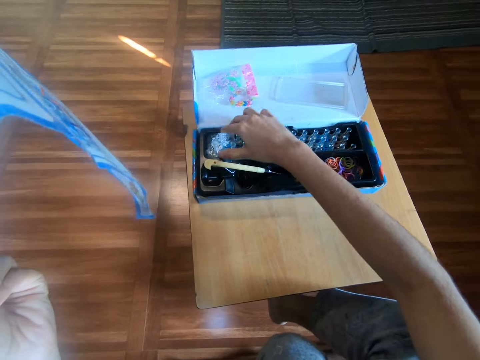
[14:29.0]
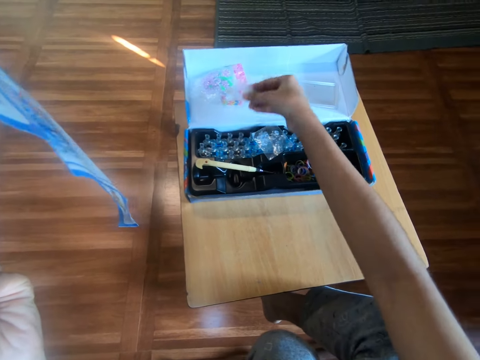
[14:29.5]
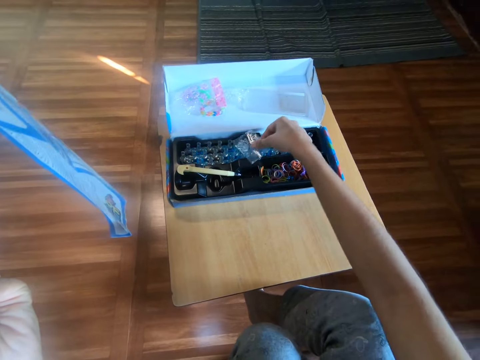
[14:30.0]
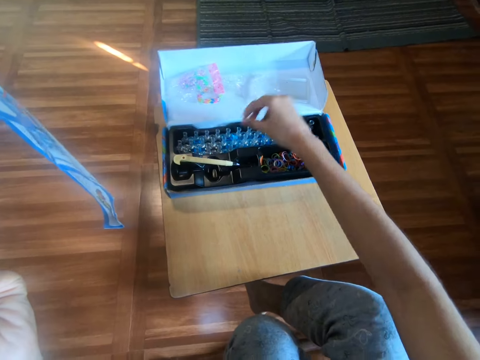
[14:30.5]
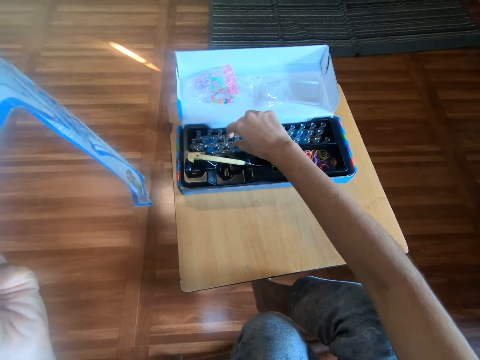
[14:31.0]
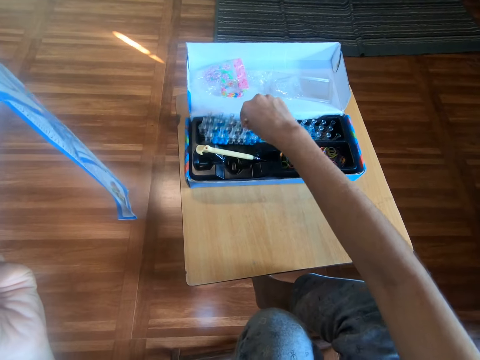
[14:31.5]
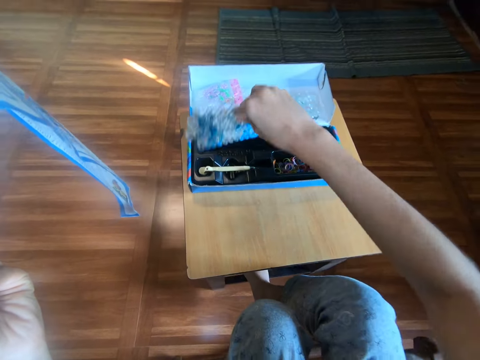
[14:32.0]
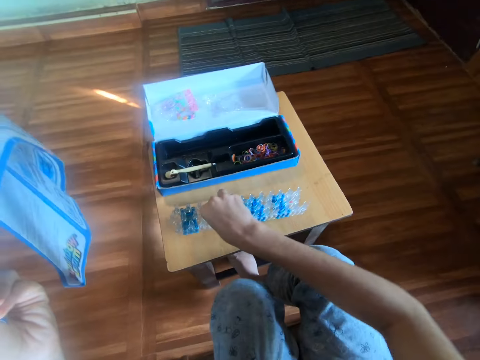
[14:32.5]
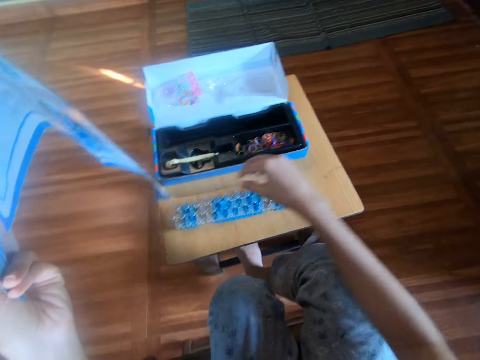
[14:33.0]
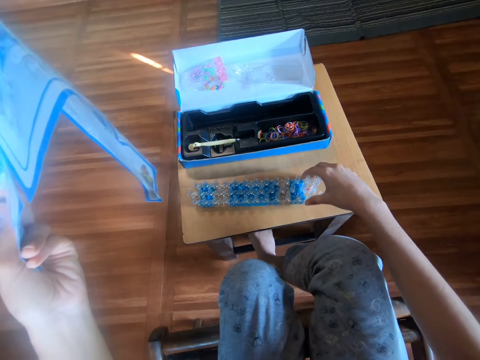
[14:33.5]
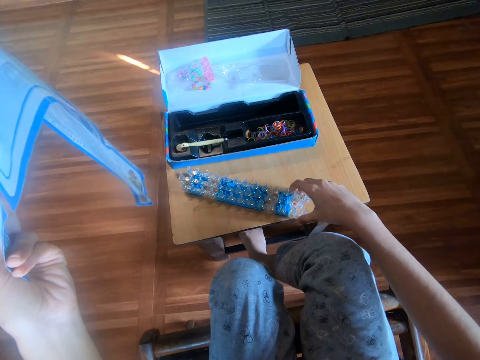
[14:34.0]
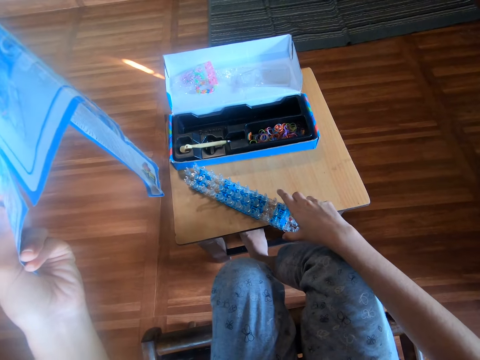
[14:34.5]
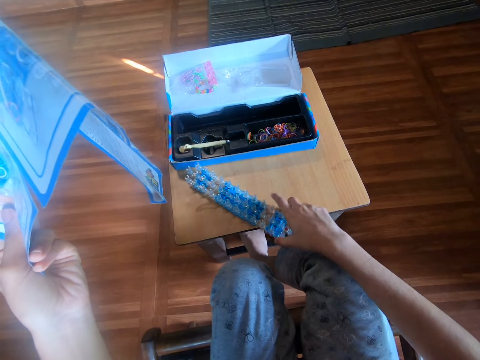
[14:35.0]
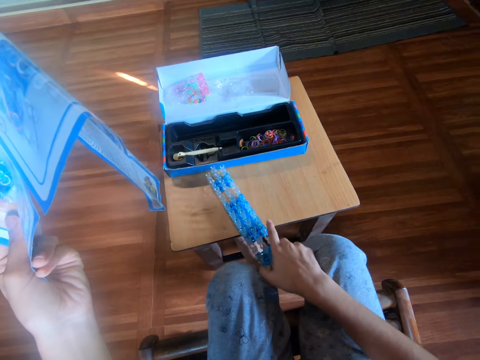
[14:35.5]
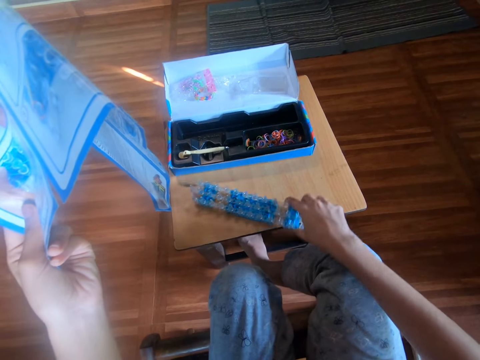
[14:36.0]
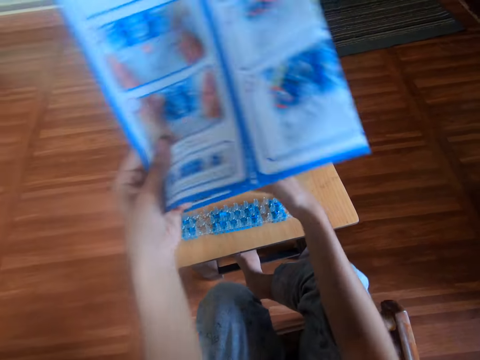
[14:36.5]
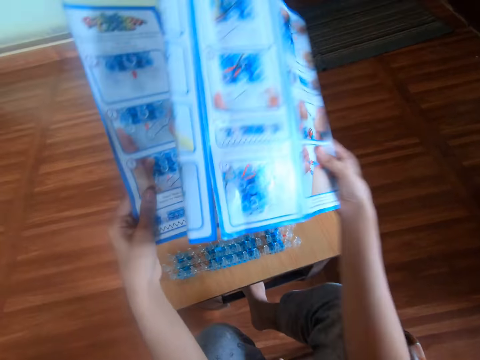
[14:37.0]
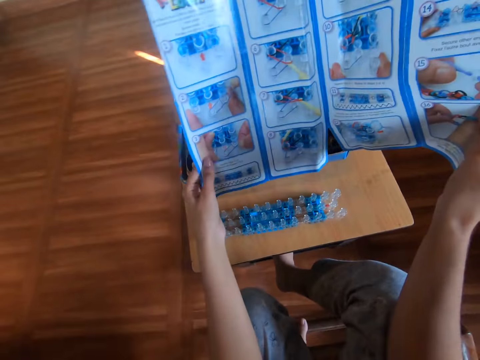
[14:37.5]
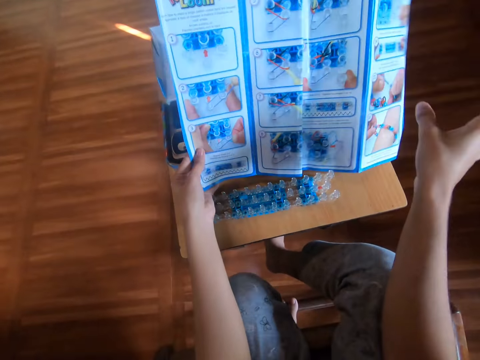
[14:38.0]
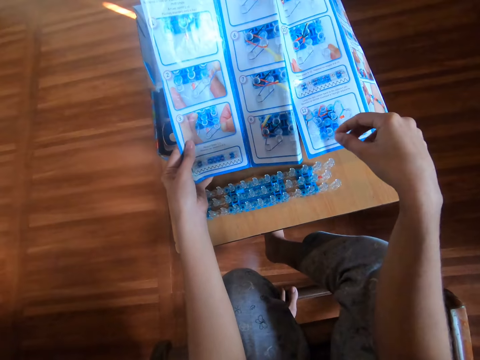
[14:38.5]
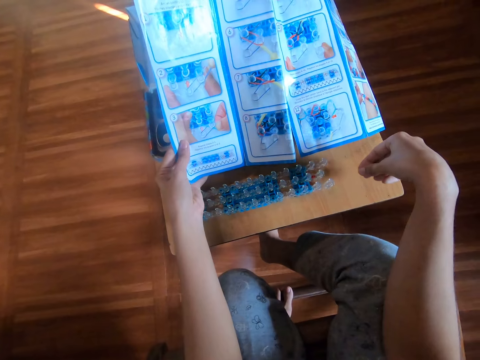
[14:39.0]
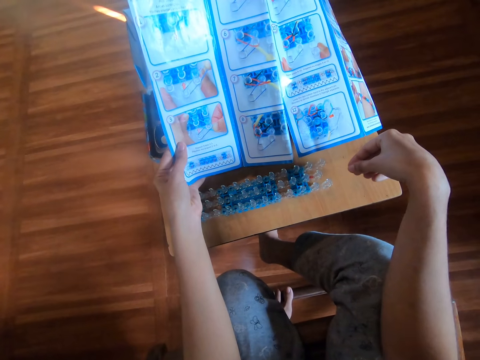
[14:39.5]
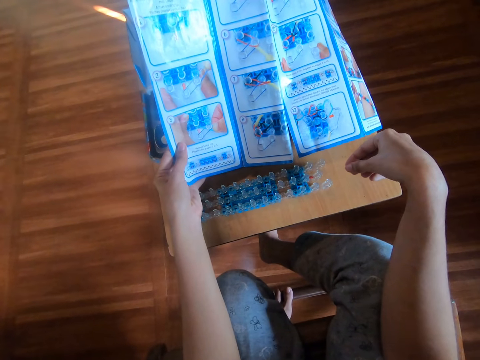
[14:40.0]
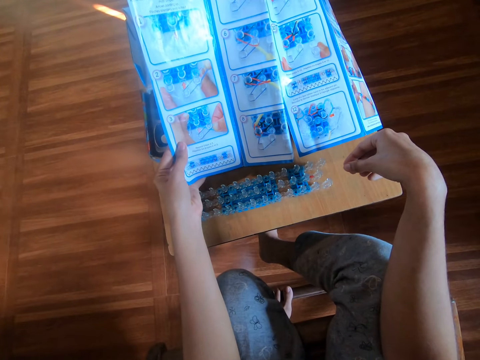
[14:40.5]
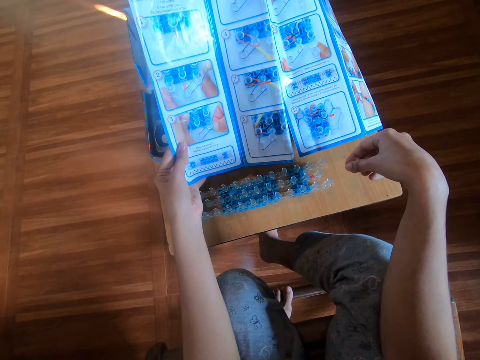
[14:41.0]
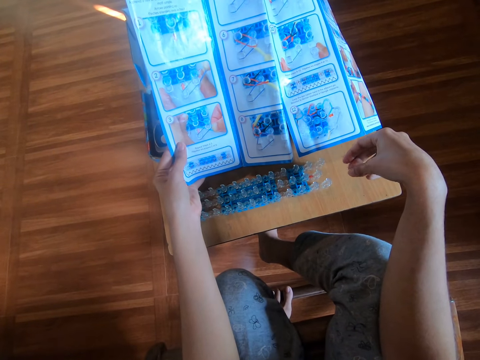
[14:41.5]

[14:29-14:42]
The camera wearer moves another nylon on the box or bands kit with her right hand. She picks the plastic bag from the bands kit and drops the plastic bag on the bands kit. She moves another nylon on the box with her right hand. She picks another plastic bag from the bands kit and drops the plastic bag on the bands kit. She picks the loom board from inside the box with her right hand. She drops the loom board on the stool. She adjusts the loom board on the stool with her right hand. She turns the loom board. She places the loom board on the table. She holds the booklet or rainbow loom manual with both hands. She removes her right hand from the booklet. She holds the rainbow loom manual by the left hand.

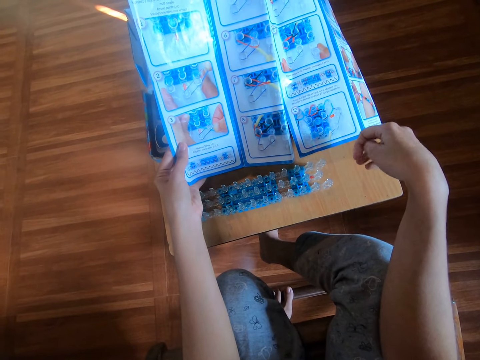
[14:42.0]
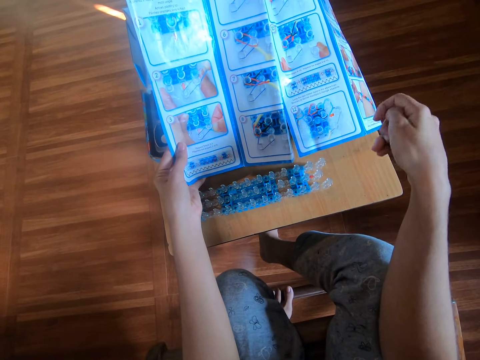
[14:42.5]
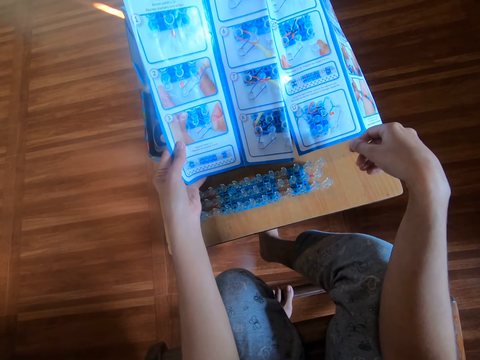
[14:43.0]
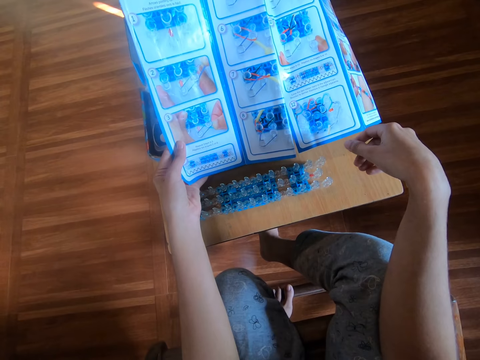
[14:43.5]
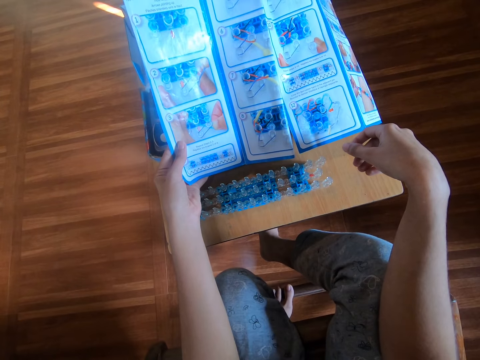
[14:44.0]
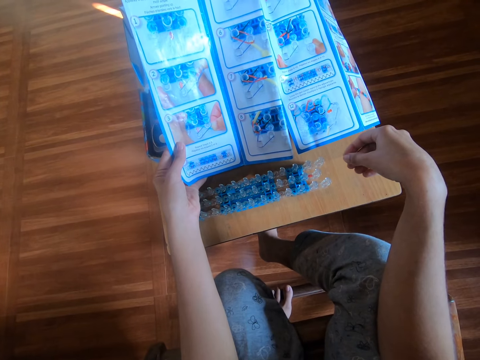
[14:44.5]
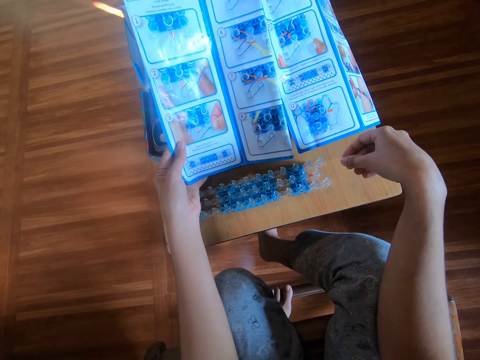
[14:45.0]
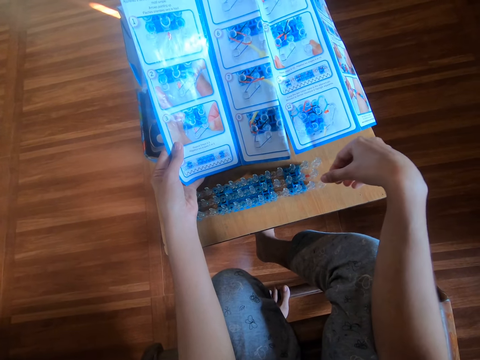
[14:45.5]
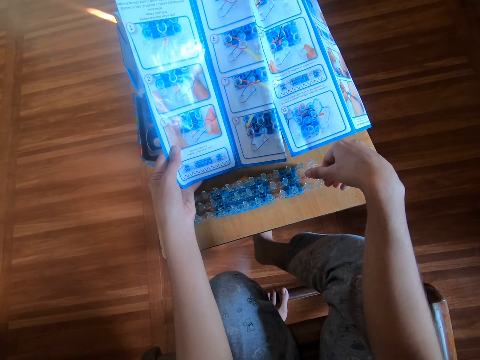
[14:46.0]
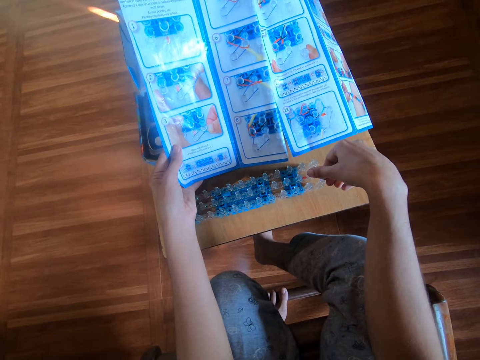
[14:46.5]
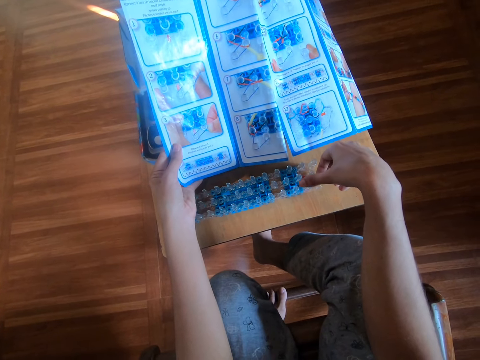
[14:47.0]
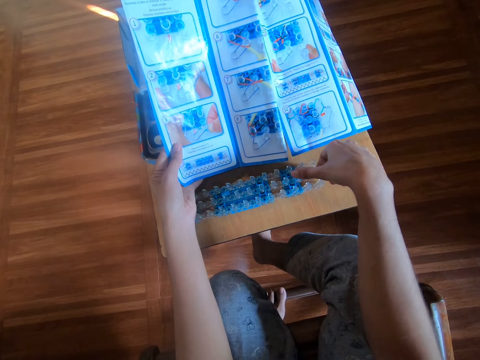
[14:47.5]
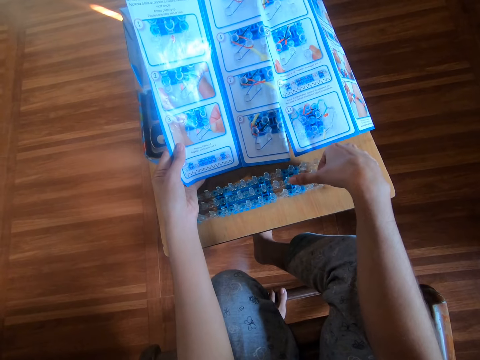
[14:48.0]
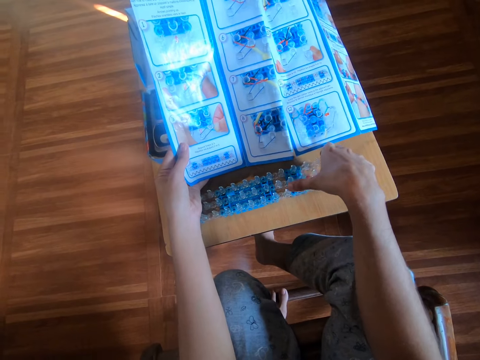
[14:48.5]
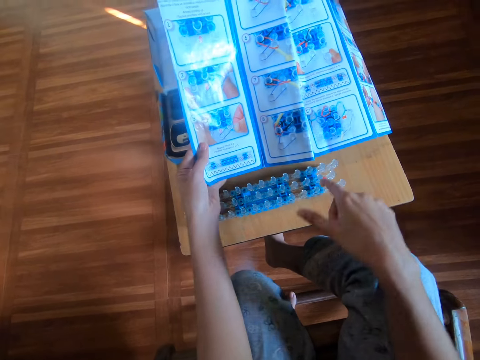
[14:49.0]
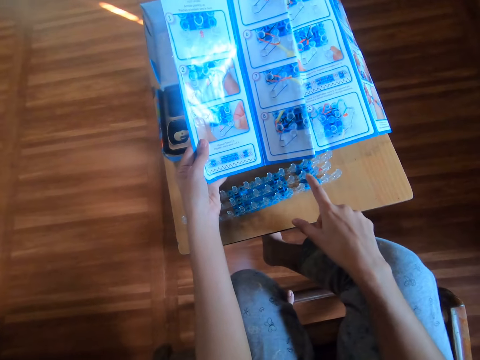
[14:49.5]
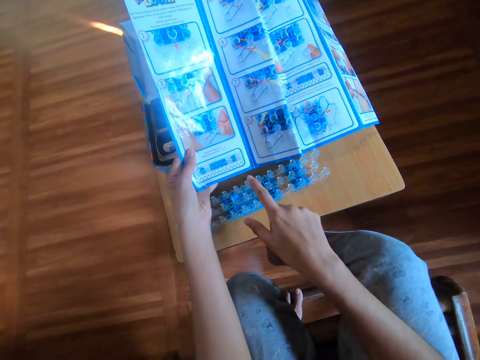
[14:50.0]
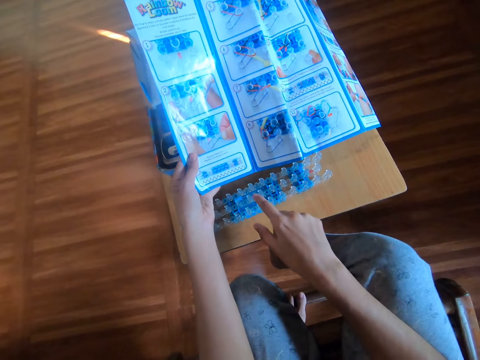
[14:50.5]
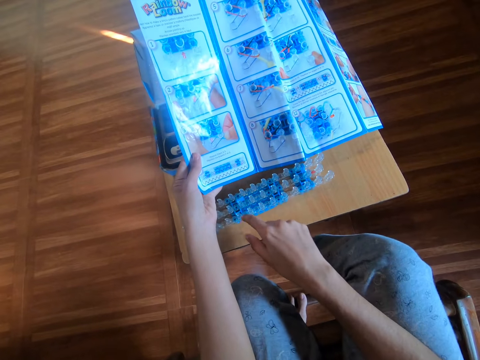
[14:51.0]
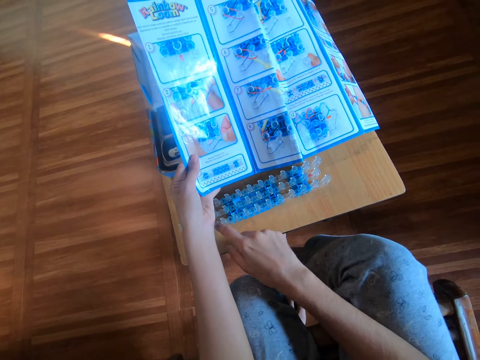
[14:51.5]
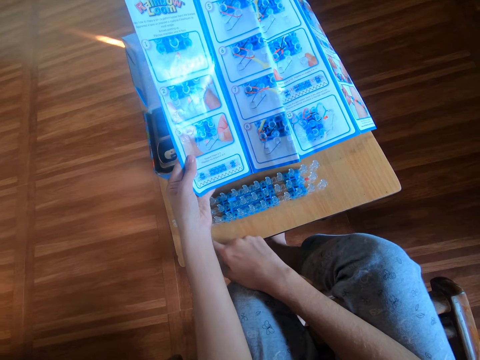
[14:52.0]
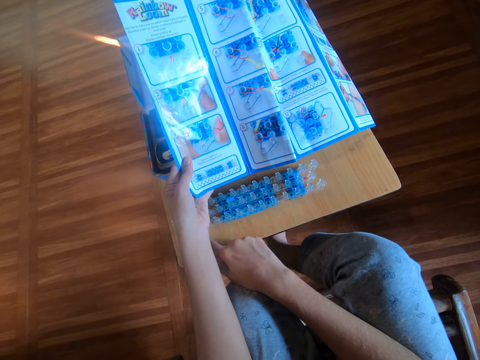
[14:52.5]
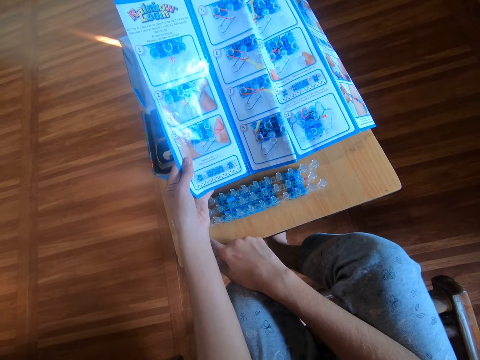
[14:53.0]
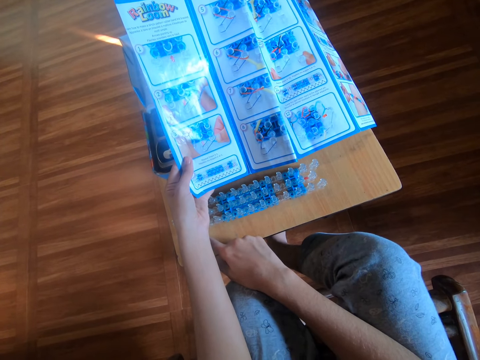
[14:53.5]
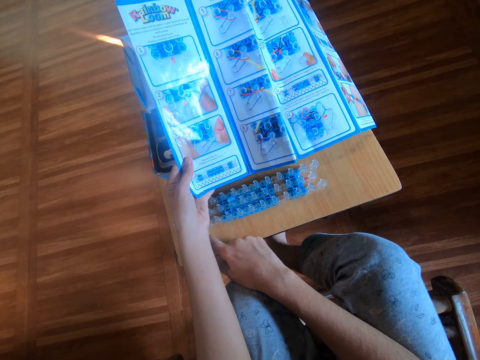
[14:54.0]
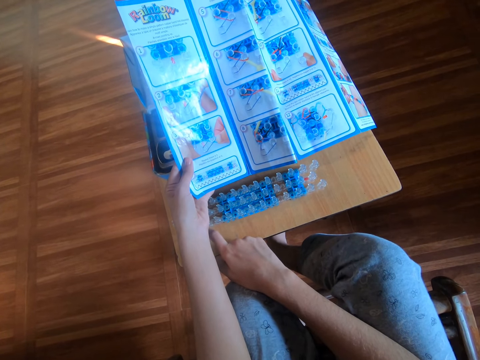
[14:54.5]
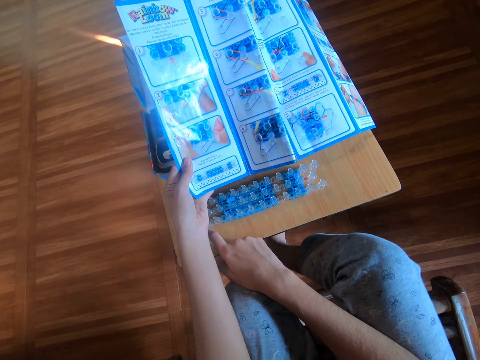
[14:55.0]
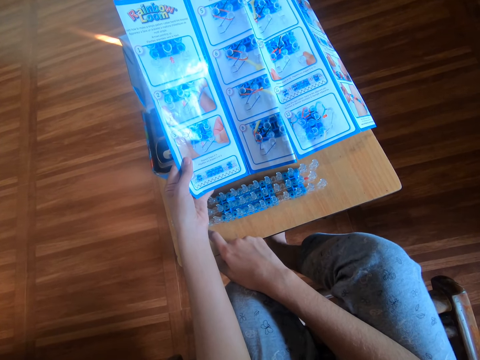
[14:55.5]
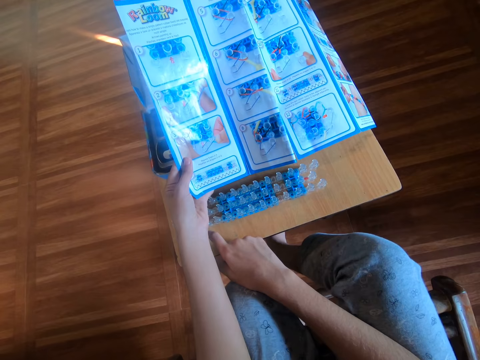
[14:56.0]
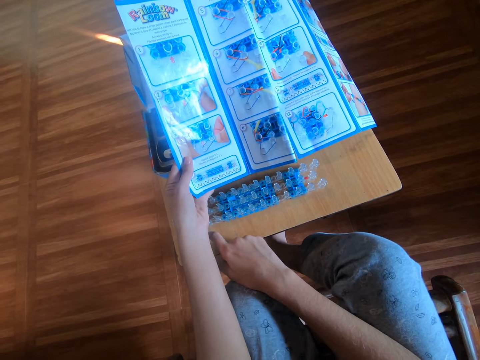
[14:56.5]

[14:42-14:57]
The camera wearer moves the left arm. She touches the loom board with her right hand. She touches the table. She places her right hand on the stool.
